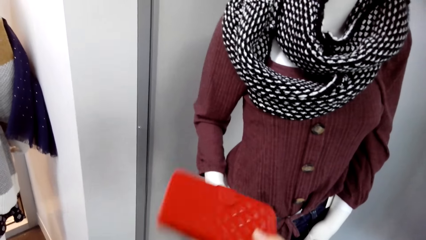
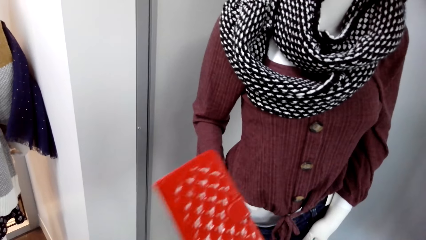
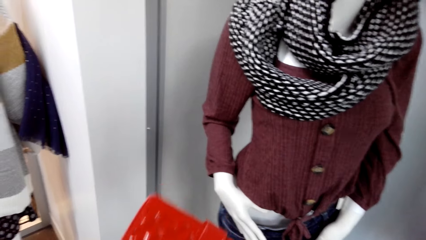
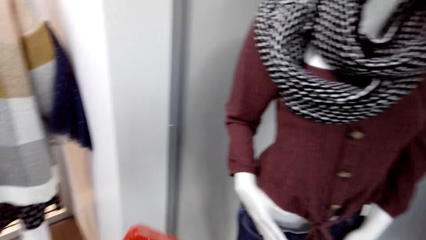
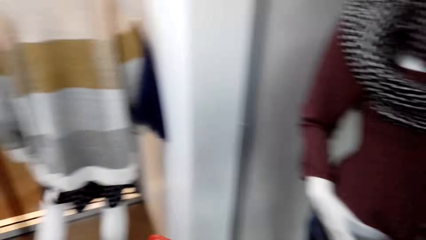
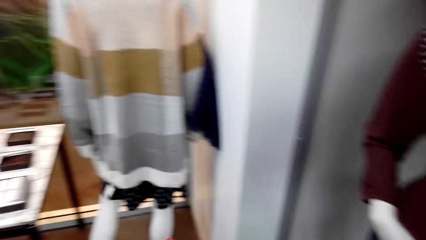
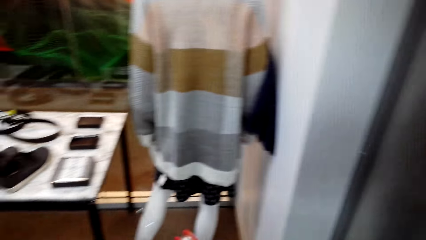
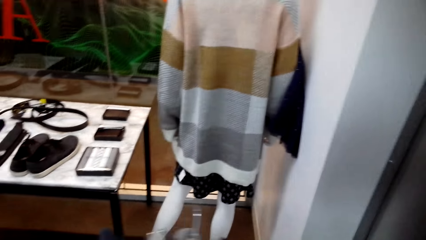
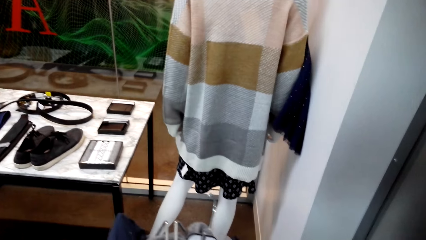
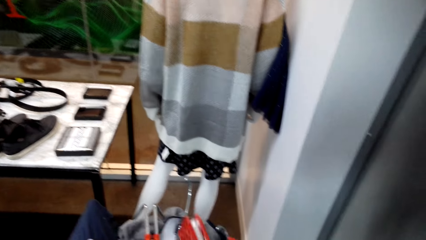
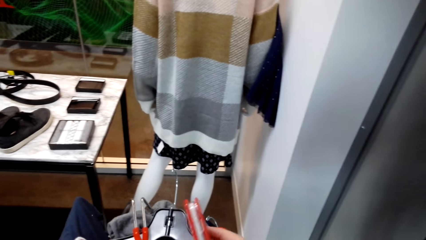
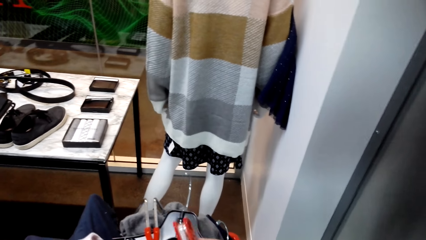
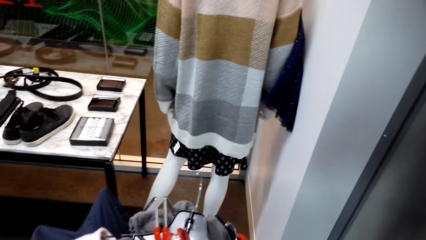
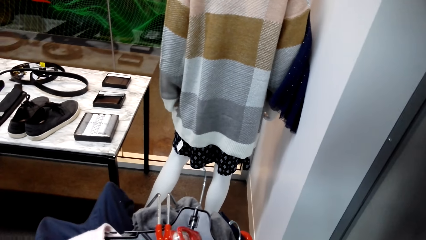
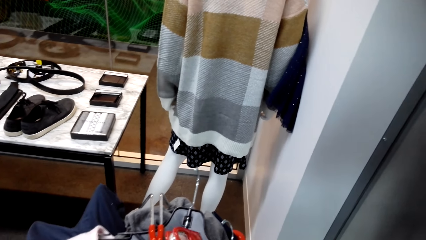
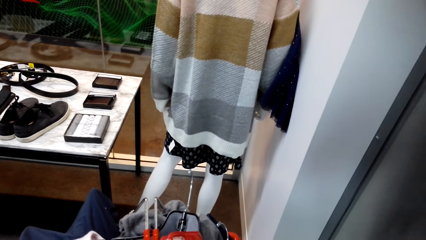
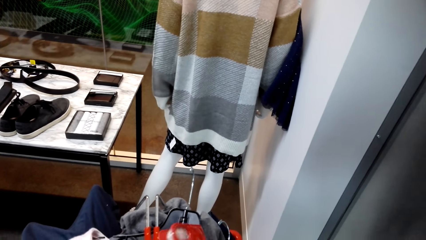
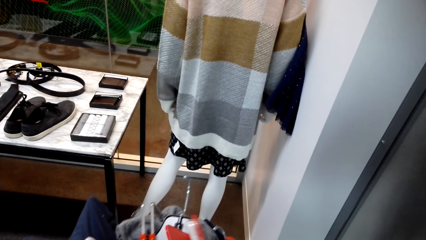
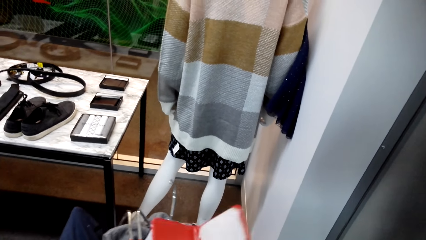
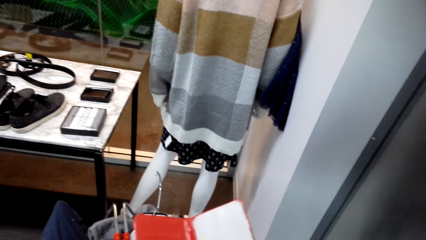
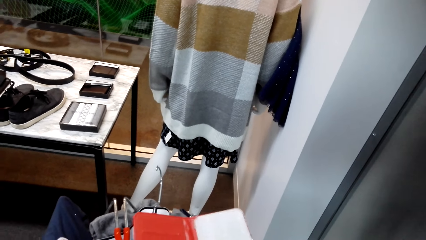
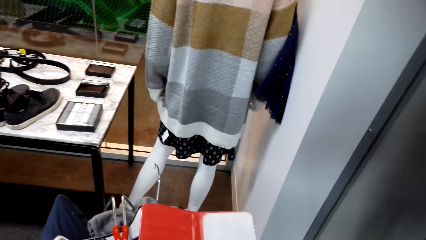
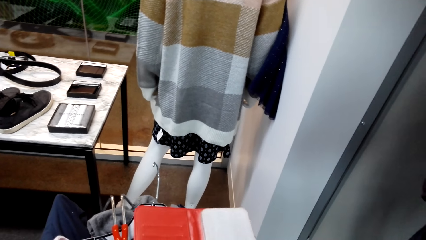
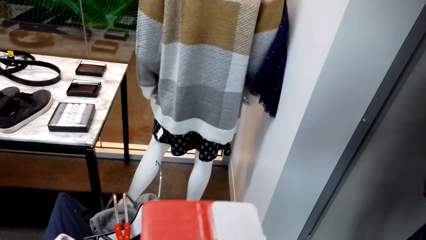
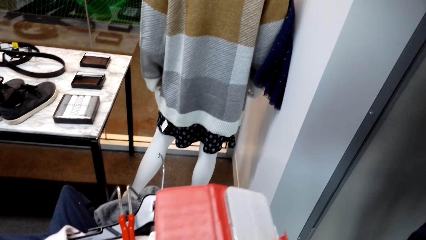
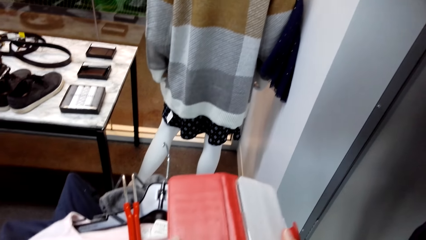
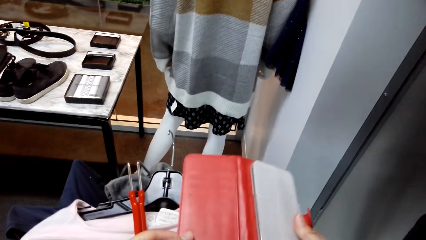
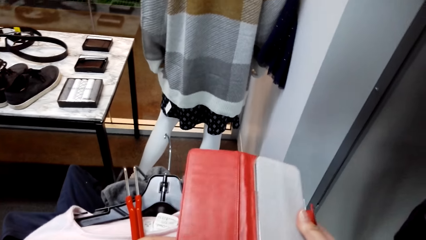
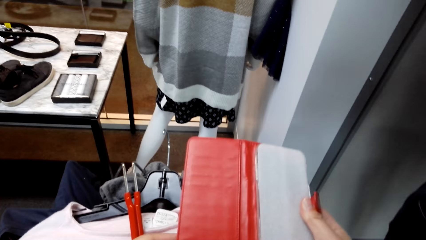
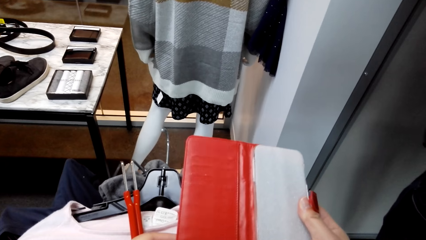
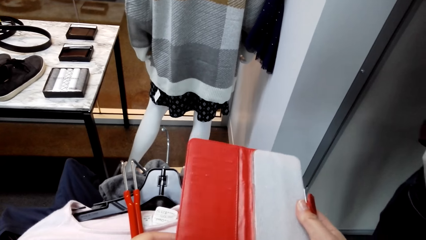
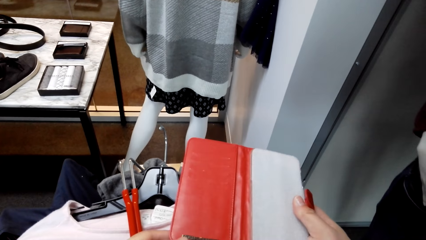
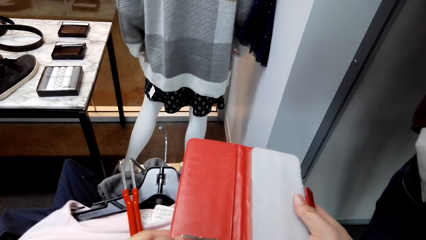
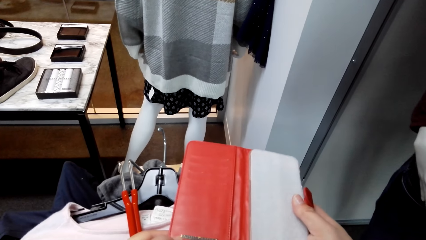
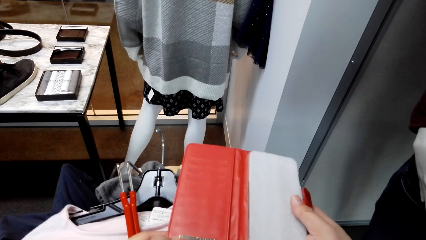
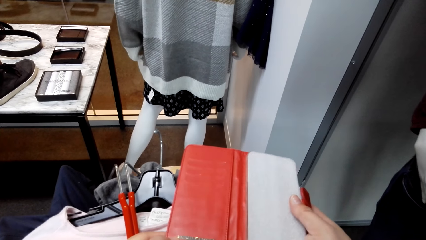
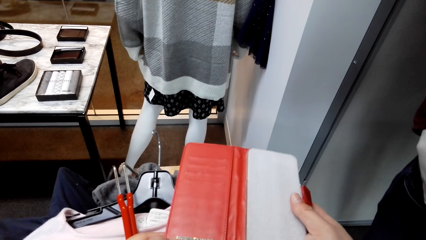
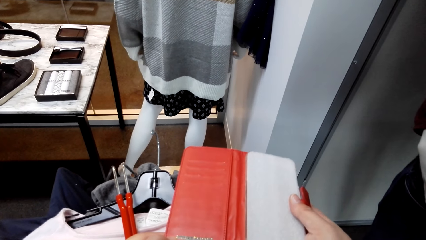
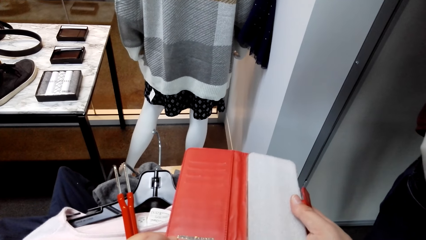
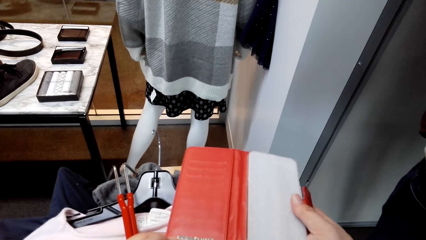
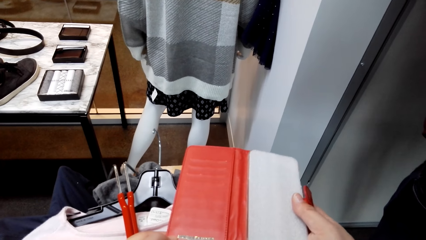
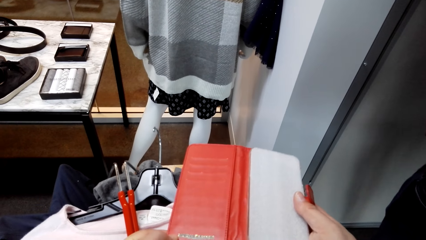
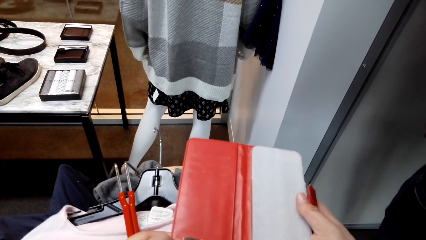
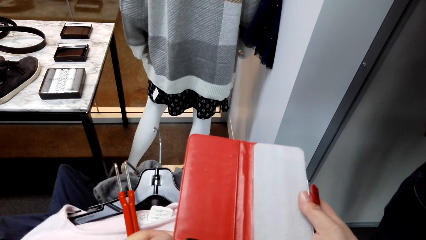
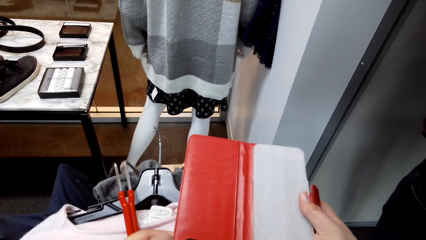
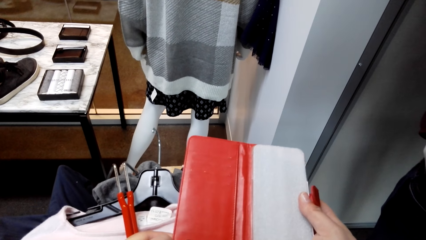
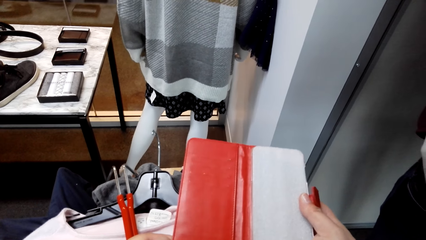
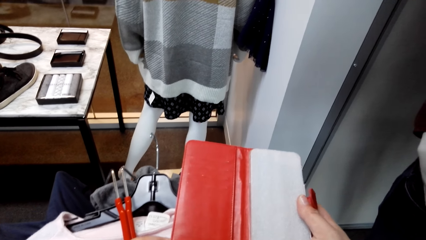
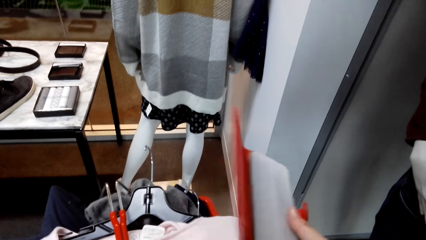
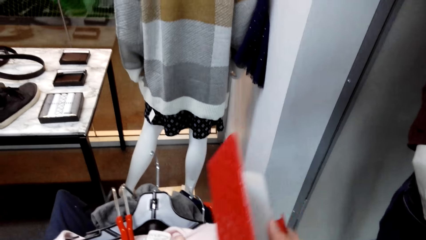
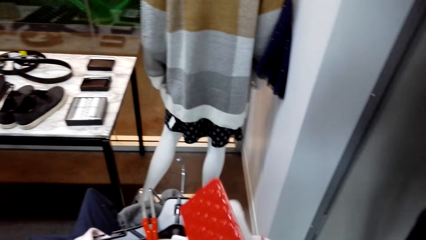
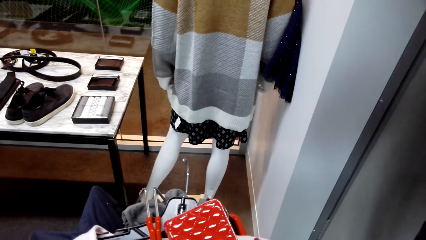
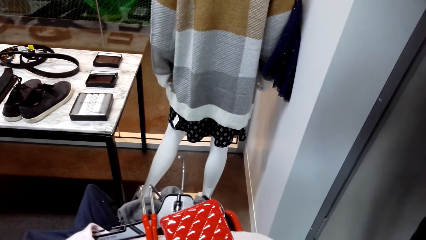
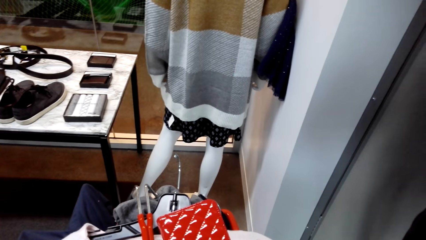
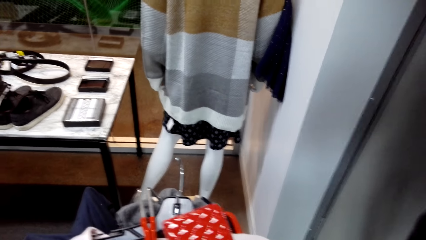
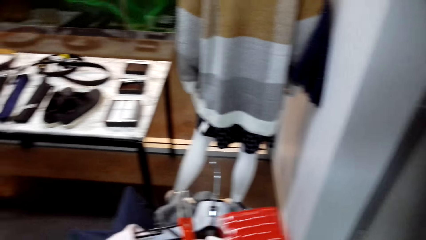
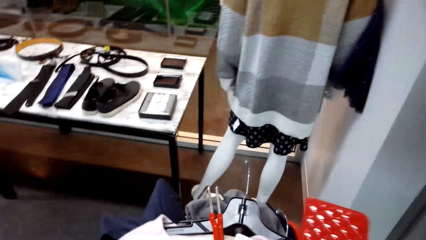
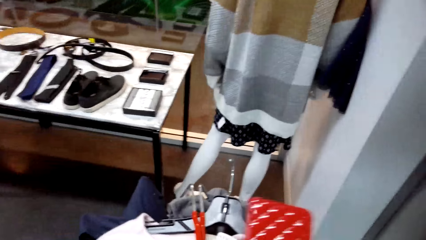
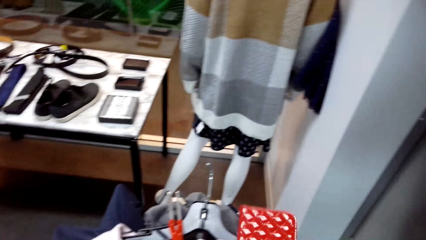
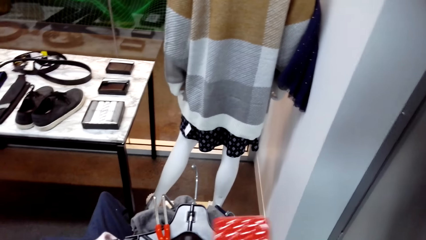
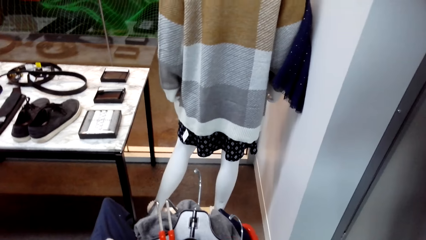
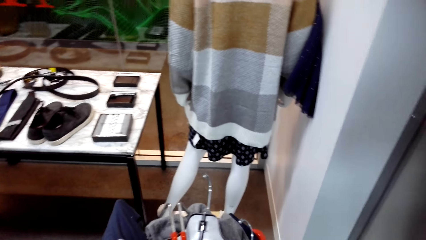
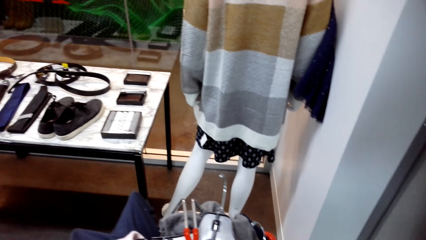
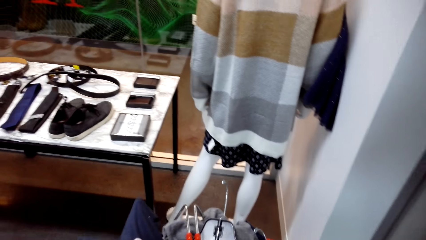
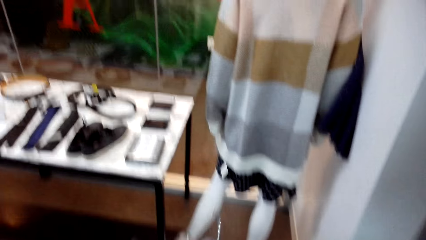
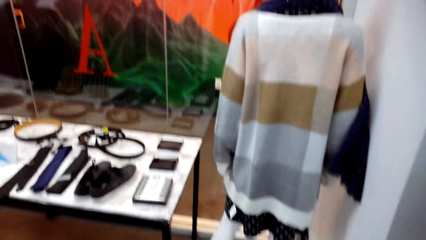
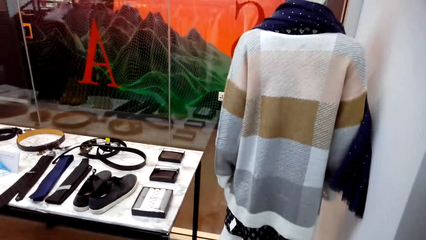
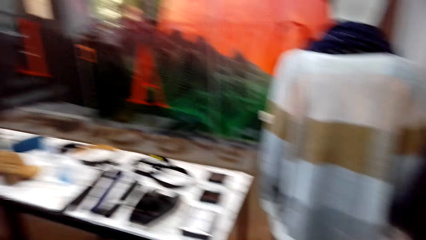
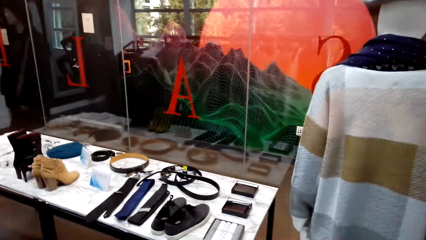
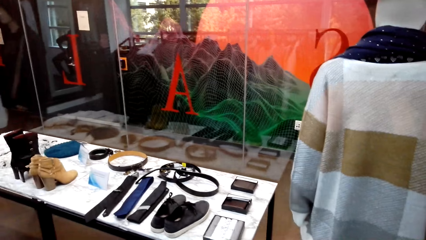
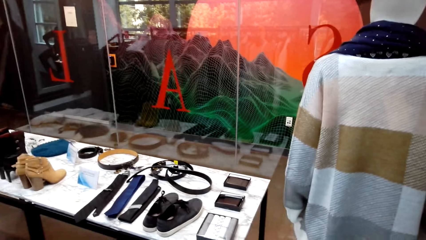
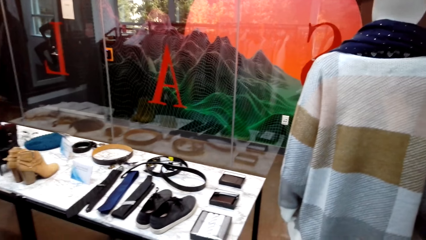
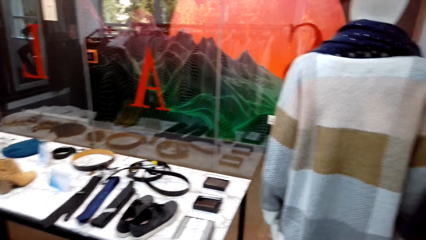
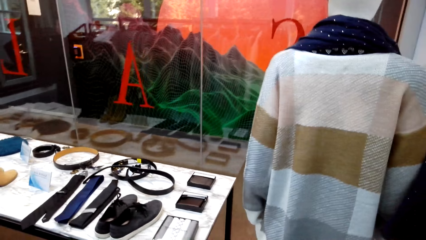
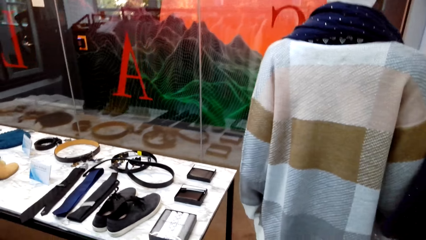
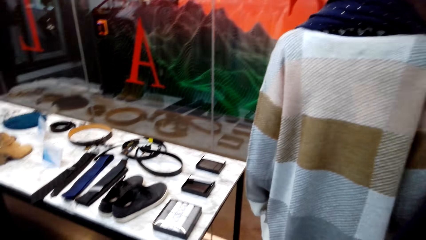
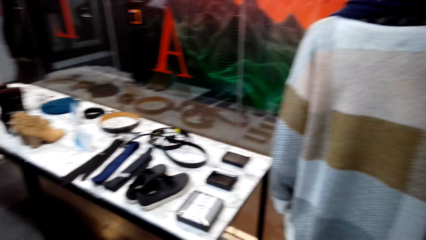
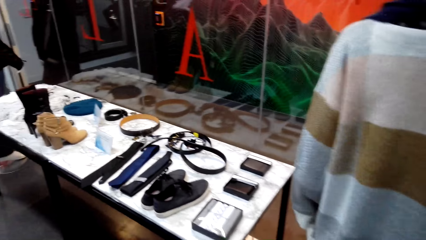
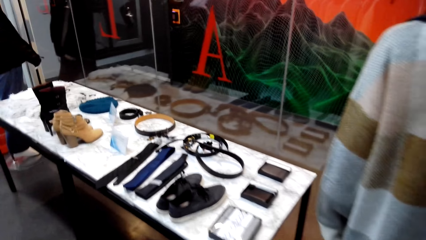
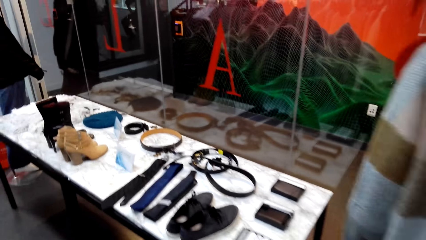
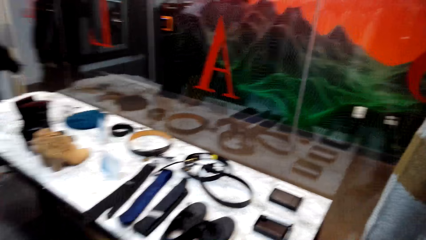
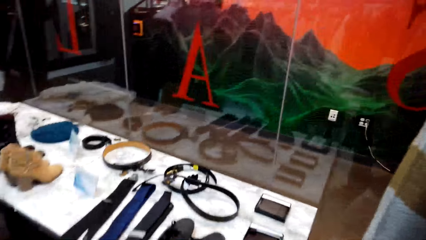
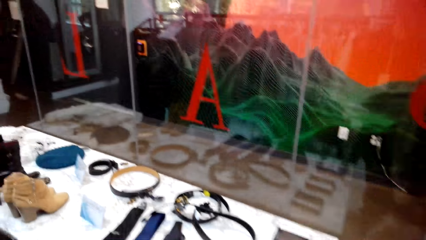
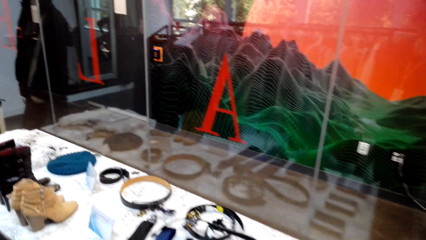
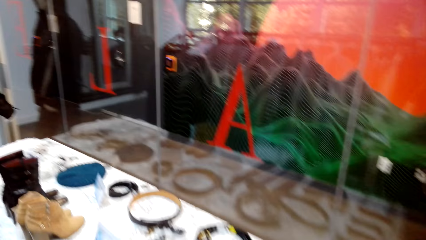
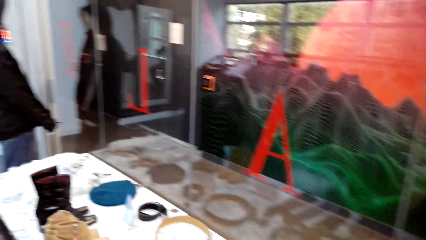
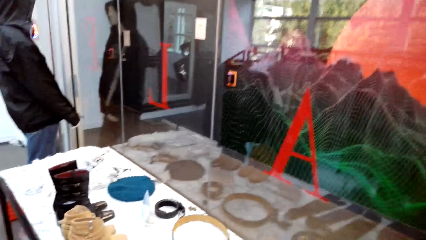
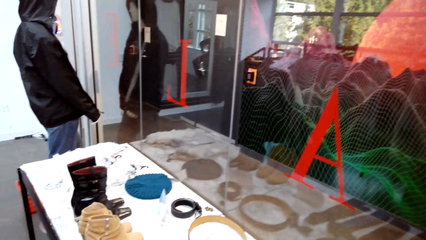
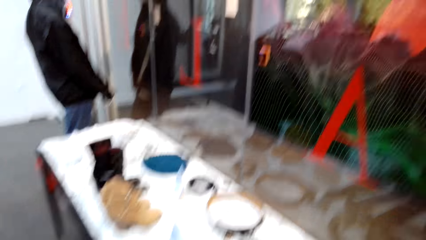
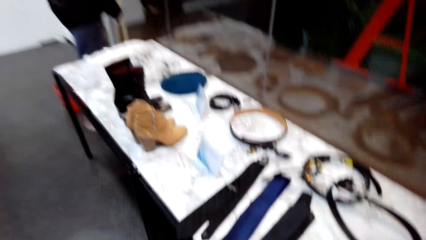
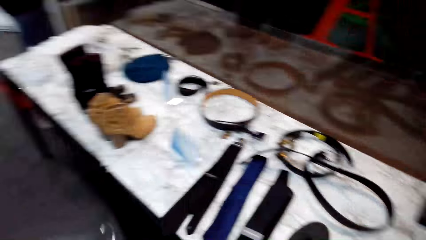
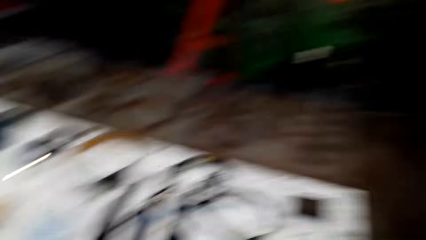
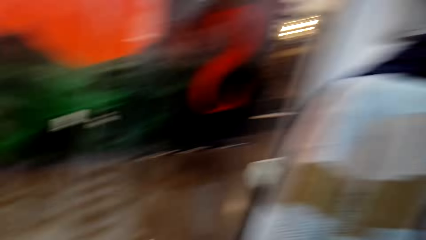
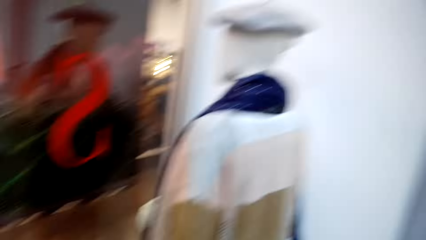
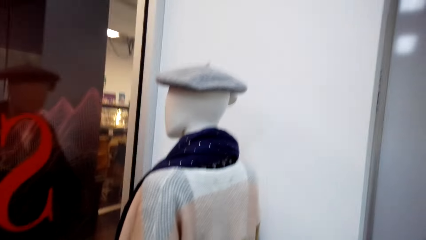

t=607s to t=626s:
The camera wearer holds a purse or notebook. They open the purse. They close the purse.
